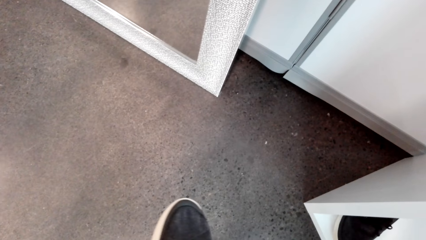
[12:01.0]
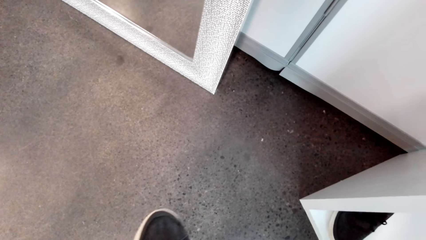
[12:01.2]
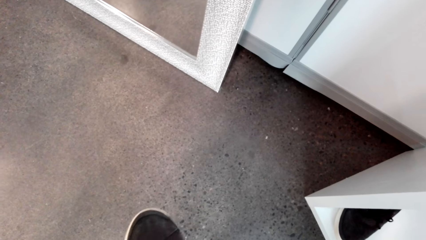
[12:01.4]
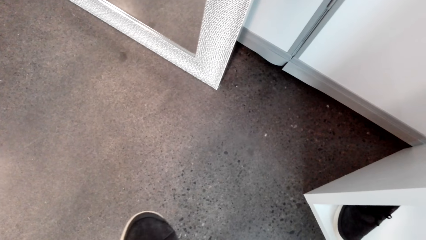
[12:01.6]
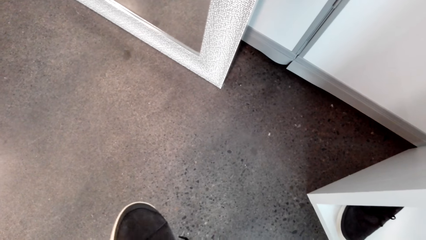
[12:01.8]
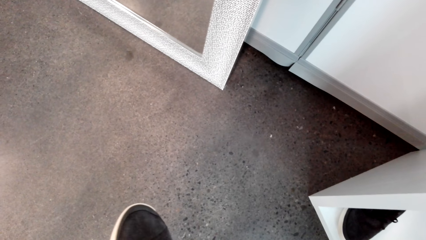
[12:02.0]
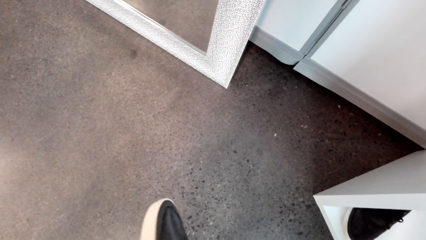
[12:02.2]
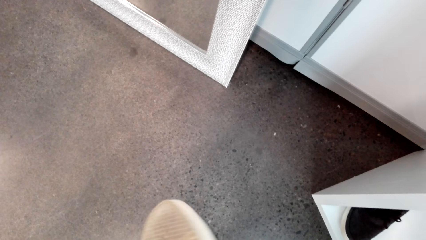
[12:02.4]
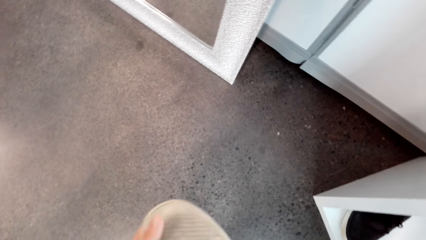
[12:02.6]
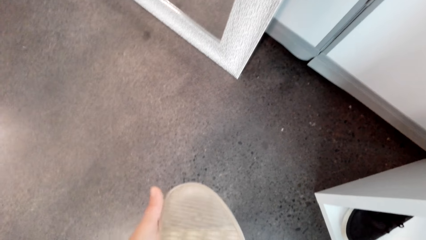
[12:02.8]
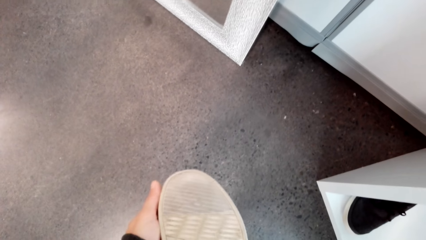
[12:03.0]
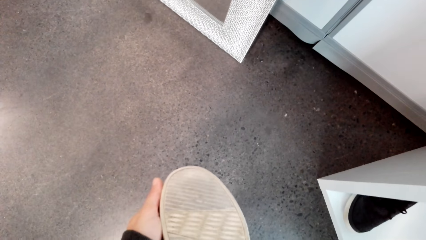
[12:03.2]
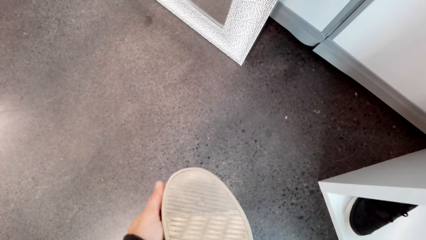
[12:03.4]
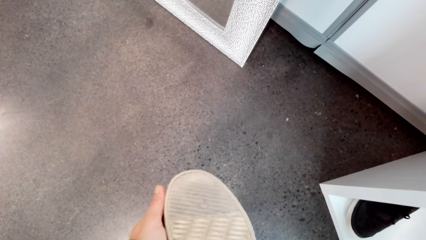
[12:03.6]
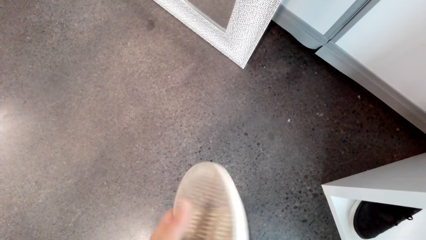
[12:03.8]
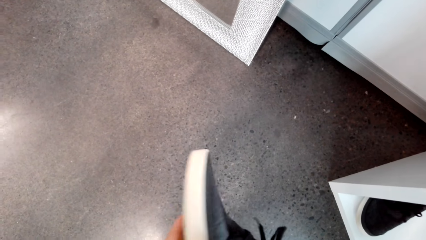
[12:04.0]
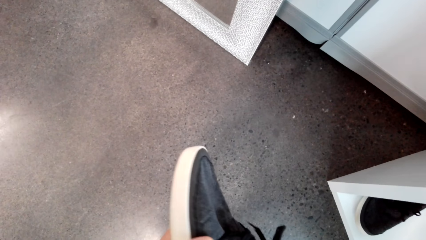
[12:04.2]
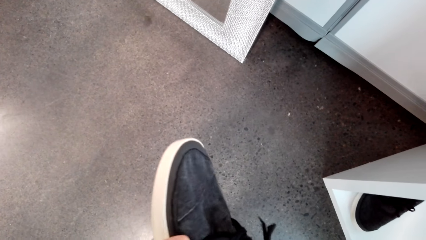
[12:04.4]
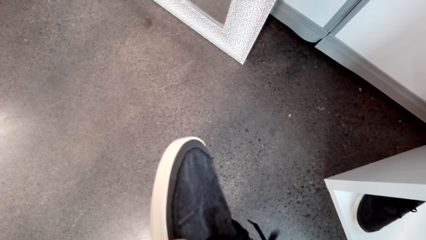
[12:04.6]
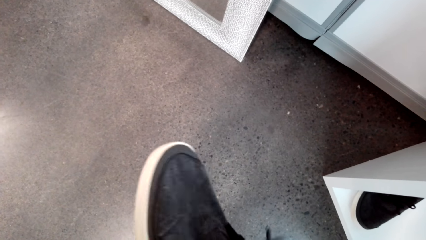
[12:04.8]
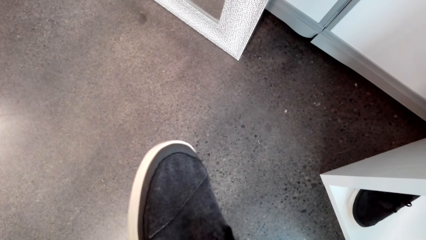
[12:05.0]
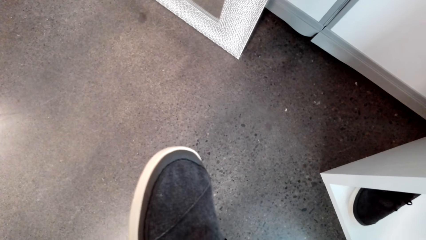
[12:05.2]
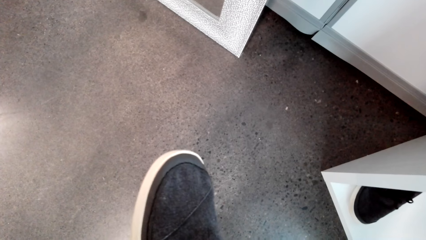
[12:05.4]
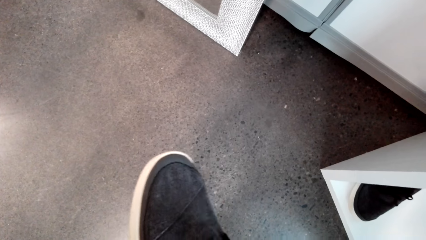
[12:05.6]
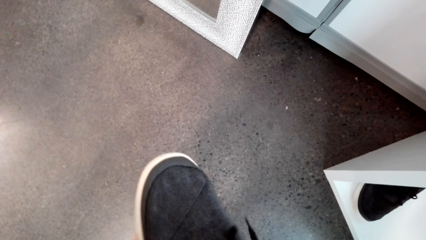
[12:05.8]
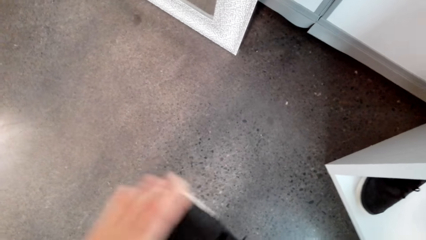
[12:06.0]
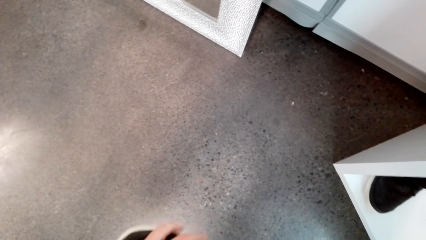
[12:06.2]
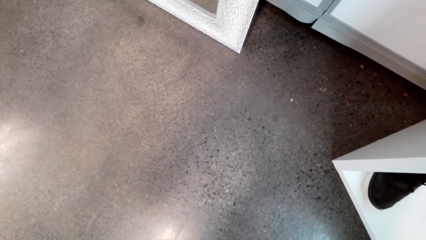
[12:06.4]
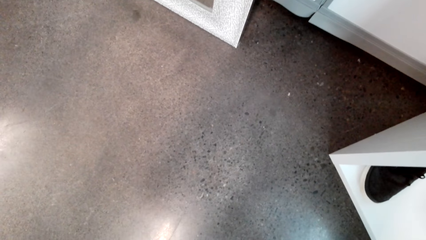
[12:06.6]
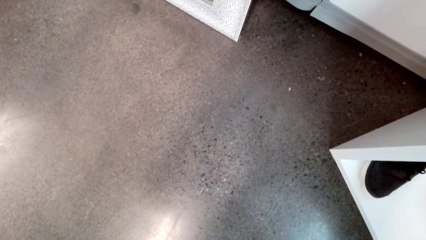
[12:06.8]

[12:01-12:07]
The camera wearer inspects the shoe. They pick up the shoes.

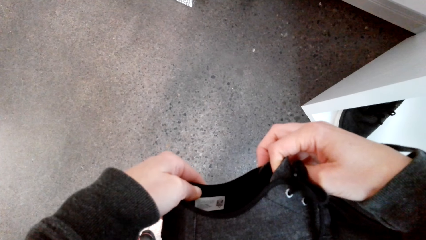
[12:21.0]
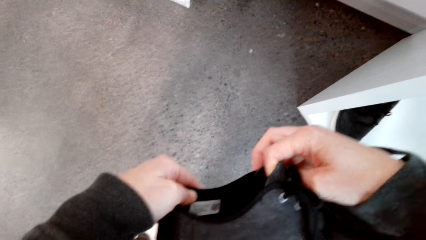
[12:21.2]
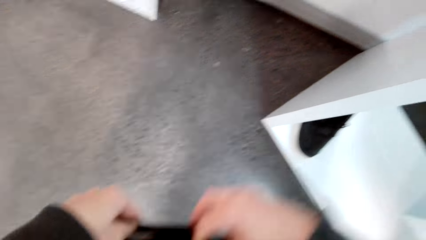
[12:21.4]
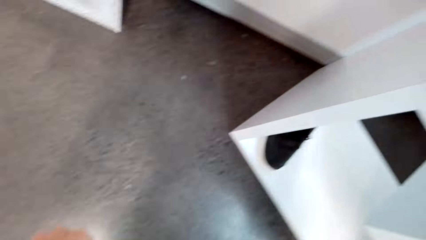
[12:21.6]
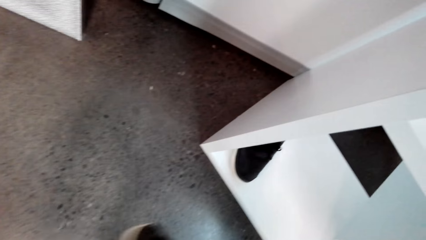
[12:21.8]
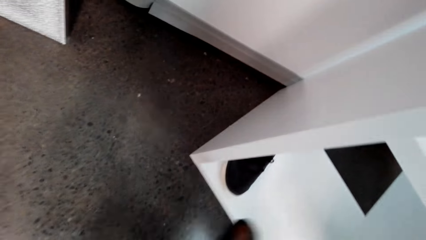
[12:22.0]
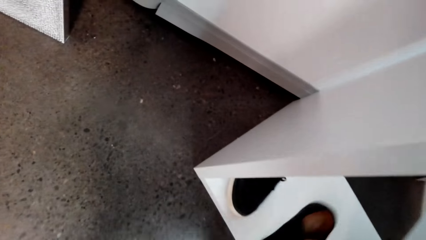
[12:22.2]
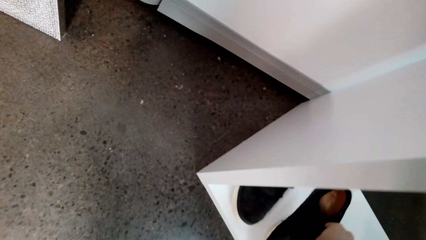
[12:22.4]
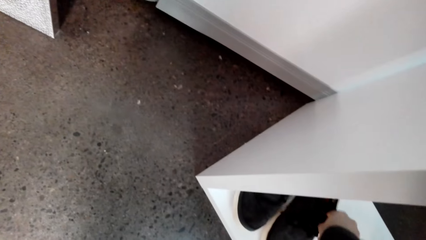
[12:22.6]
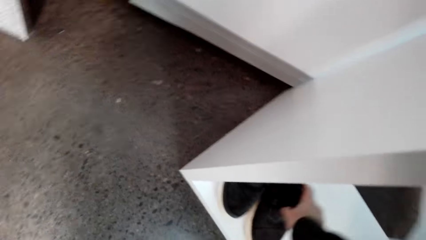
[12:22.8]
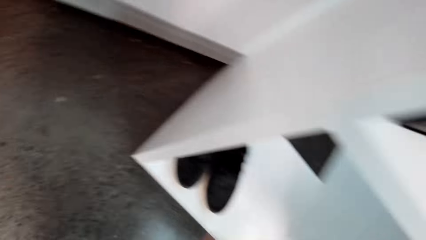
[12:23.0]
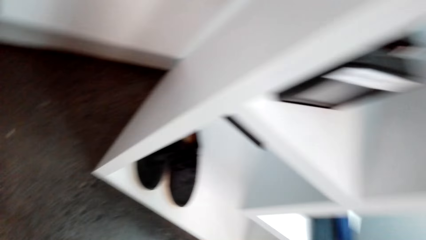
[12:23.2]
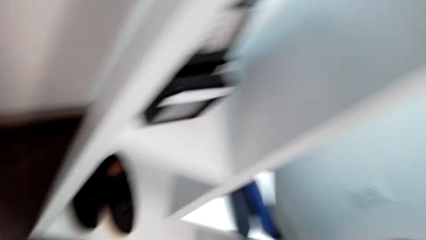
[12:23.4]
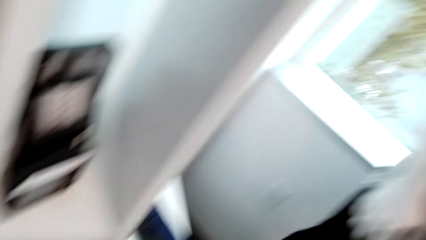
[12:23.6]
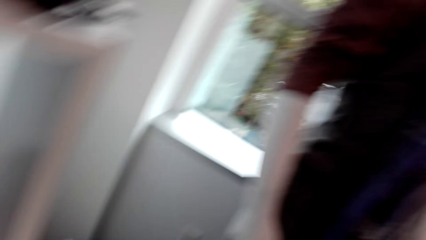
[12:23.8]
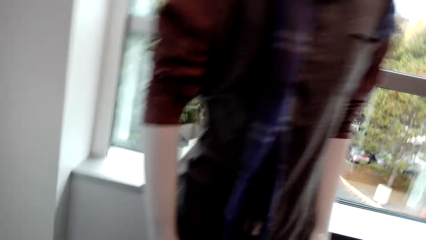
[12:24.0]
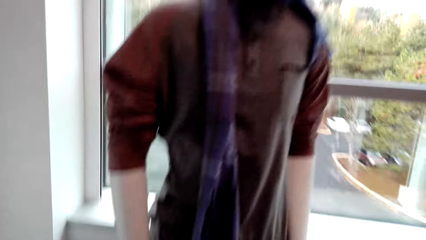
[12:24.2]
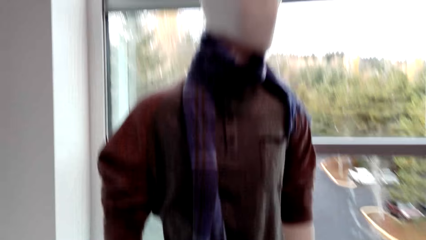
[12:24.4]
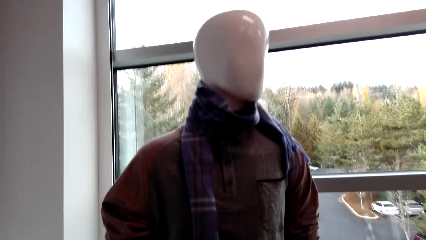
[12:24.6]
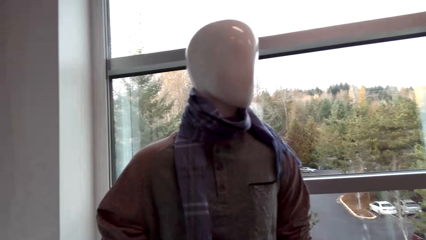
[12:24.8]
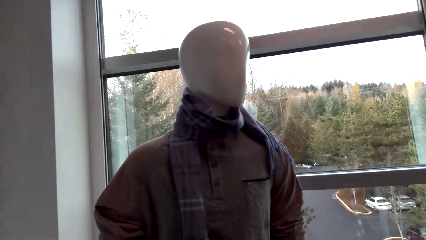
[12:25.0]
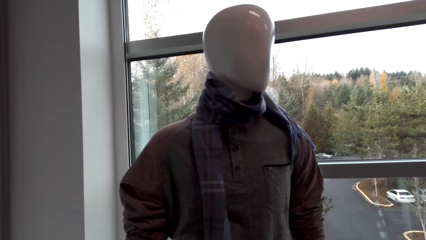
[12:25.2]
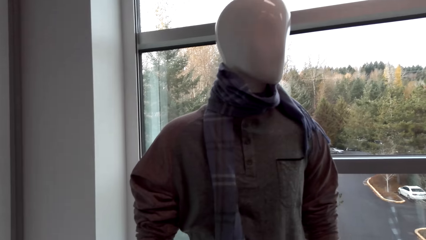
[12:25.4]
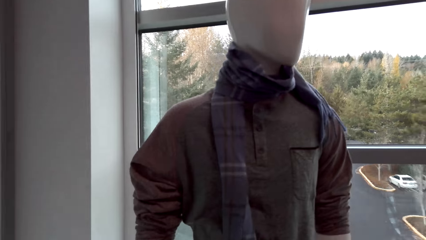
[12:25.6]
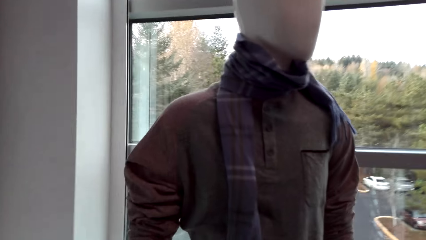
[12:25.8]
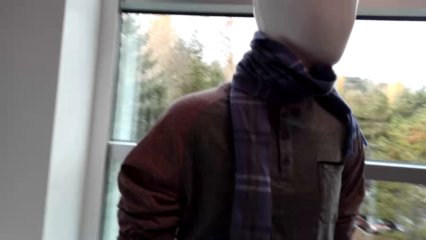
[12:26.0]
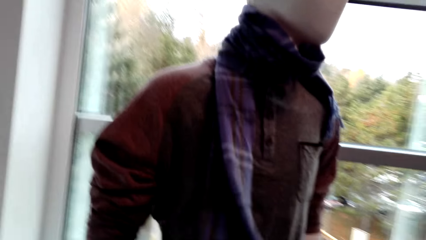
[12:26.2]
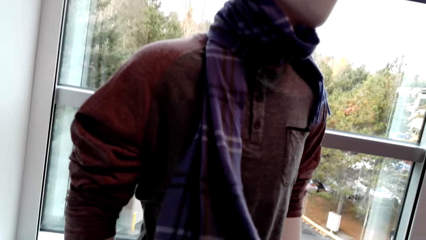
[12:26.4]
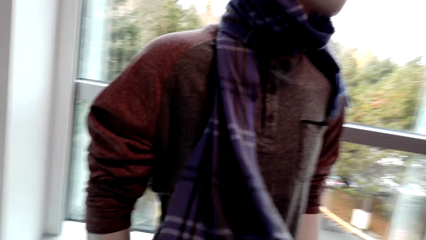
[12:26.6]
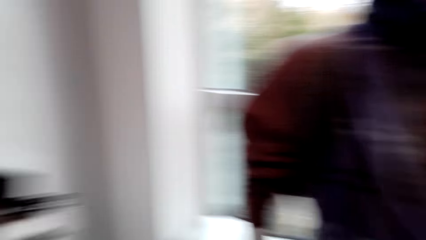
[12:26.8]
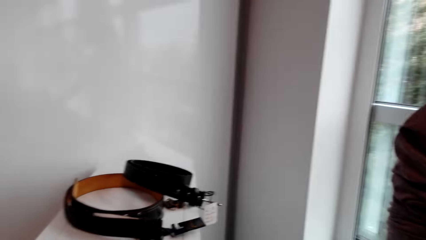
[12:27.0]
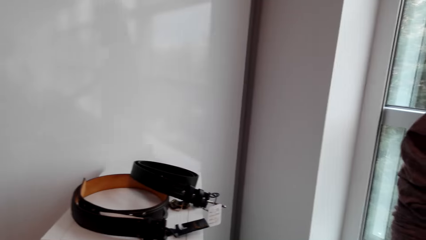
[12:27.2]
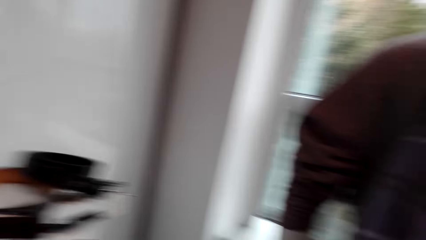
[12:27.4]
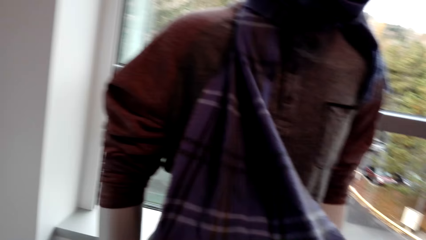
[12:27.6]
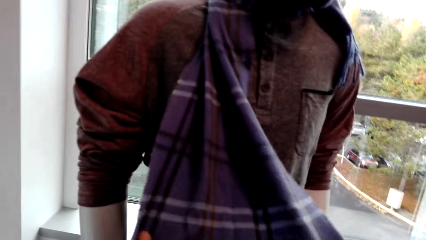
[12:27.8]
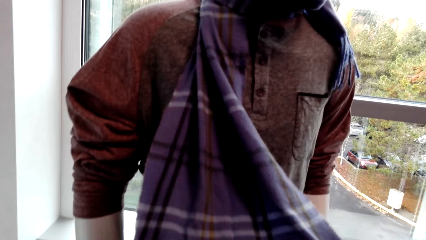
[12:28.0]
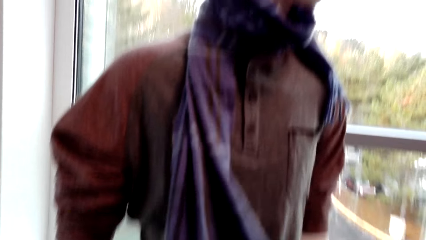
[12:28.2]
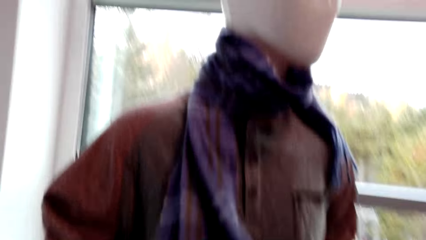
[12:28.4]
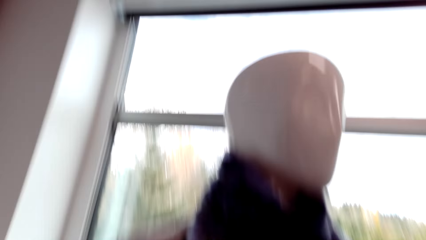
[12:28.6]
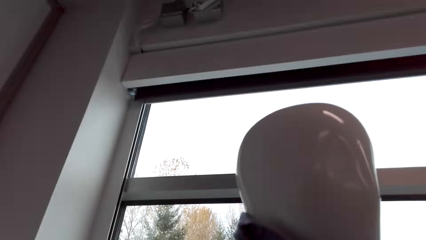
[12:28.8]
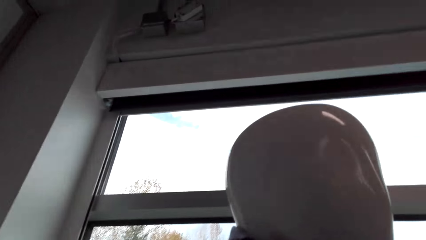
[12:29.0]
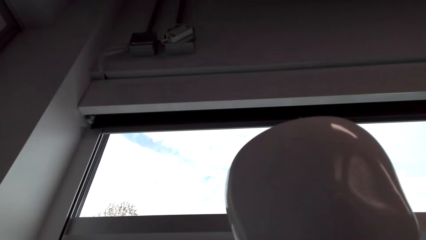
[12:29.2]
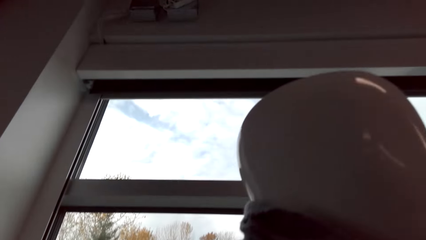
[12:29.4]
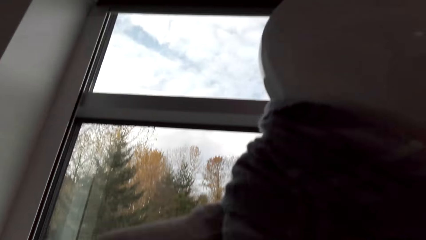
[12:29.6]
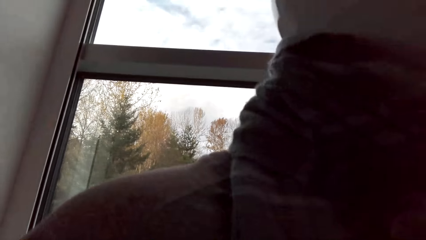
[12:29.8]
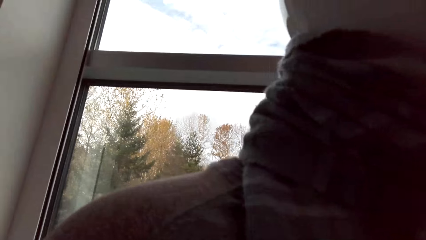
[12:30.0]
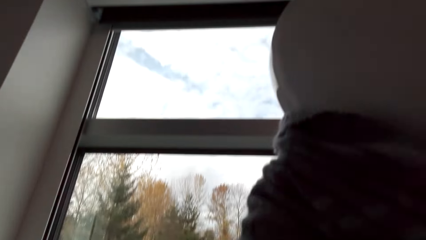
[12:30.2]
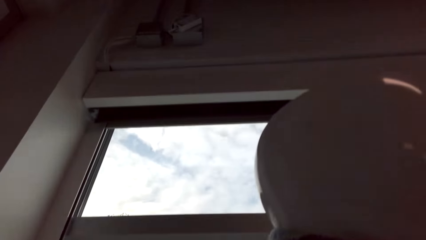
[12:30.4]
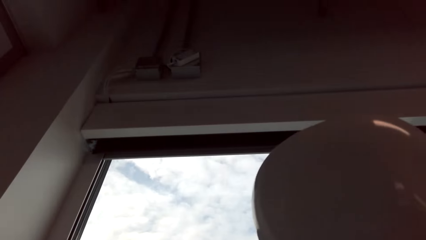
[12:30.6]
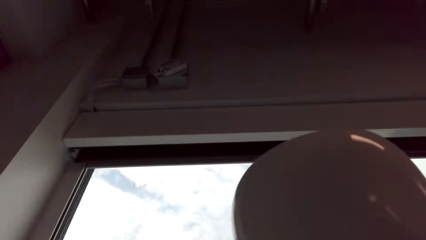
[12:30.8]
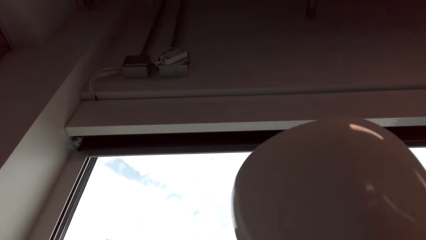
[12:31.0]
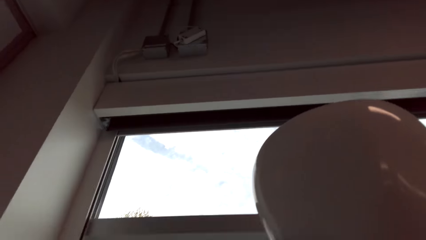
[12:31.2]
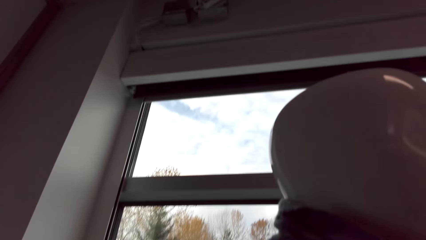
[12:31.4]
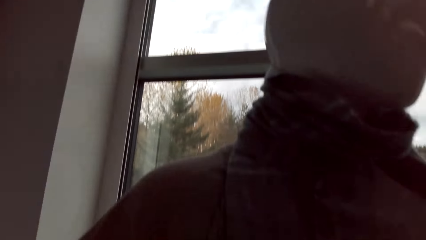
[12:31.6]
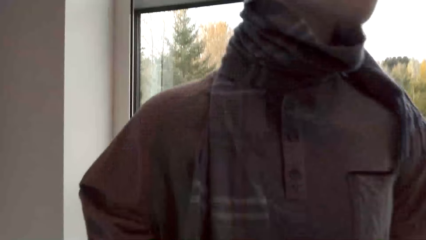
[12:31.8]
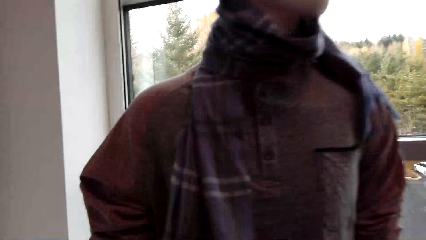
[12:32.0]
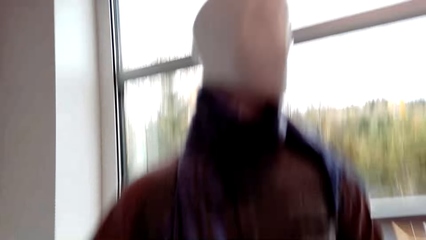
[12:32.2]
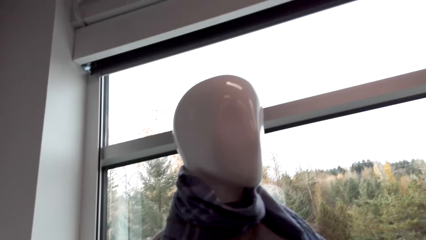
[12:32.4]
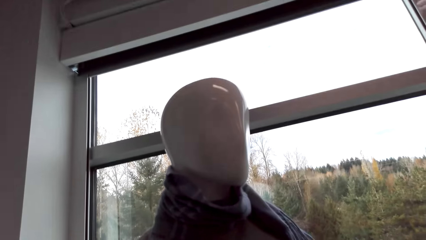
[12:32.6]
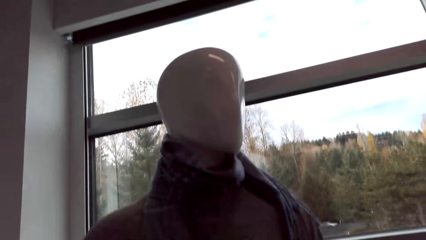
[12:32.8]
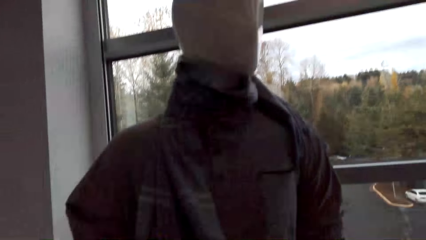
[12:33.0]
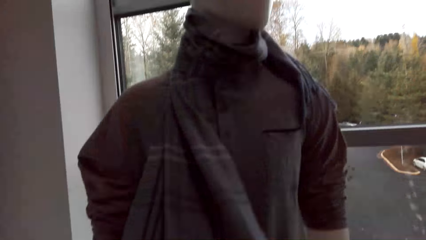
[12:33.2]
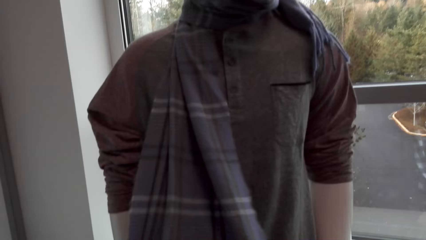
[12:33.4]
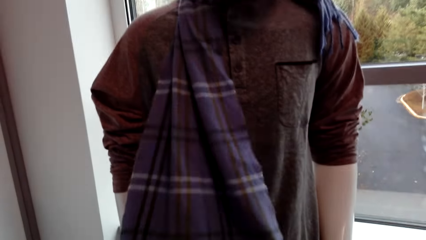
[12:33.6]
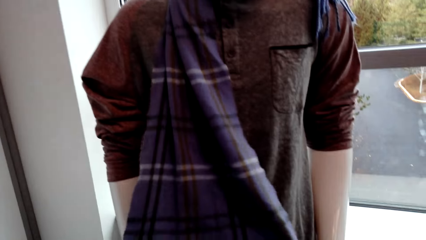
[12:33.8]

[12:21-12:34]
The camera wearer puts the shoes back on the shelf. They check out the scarf. They pick up the scarf.
